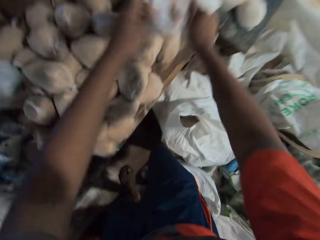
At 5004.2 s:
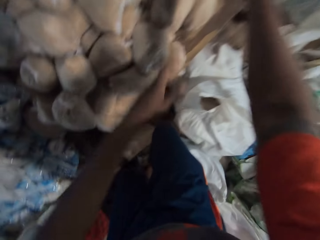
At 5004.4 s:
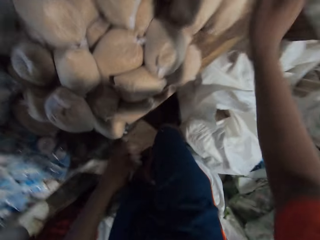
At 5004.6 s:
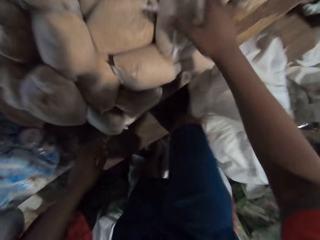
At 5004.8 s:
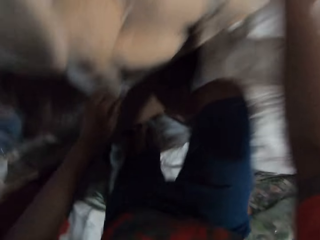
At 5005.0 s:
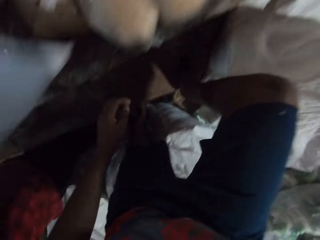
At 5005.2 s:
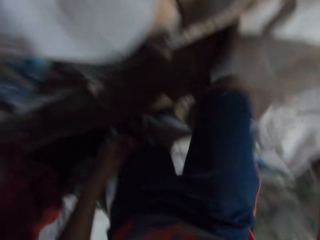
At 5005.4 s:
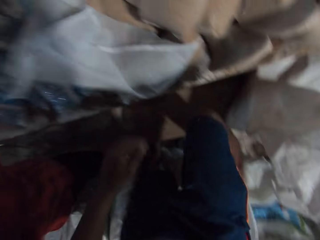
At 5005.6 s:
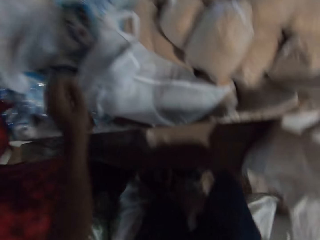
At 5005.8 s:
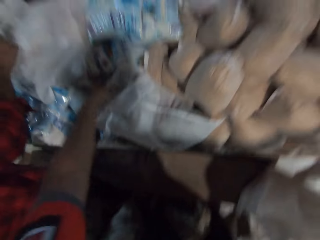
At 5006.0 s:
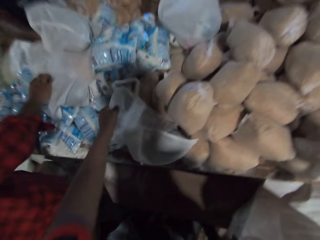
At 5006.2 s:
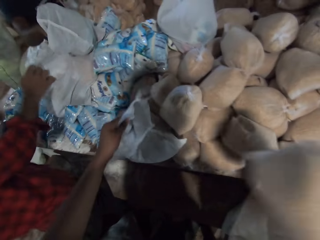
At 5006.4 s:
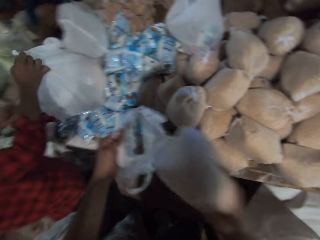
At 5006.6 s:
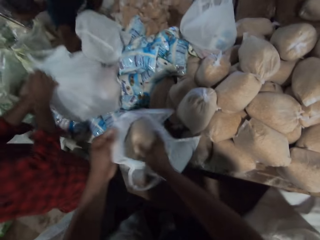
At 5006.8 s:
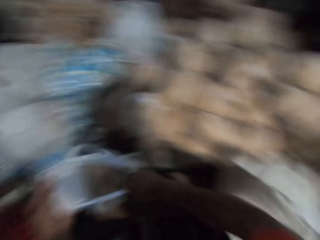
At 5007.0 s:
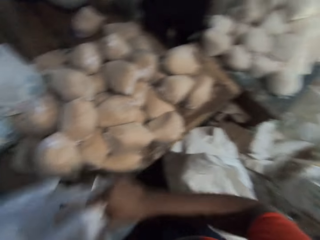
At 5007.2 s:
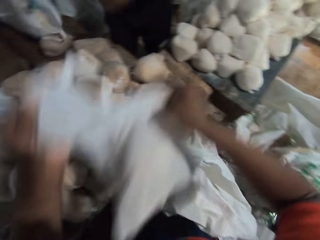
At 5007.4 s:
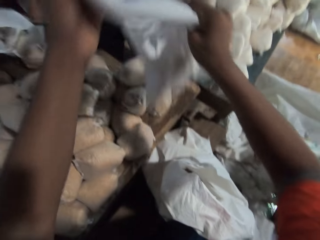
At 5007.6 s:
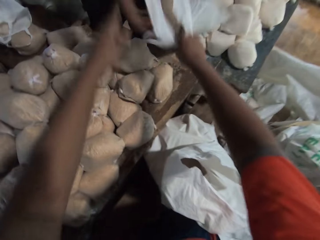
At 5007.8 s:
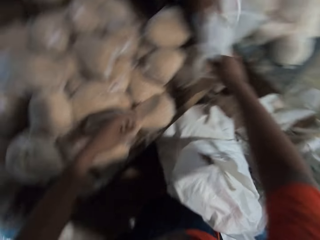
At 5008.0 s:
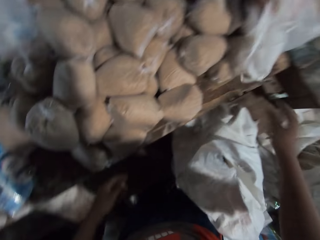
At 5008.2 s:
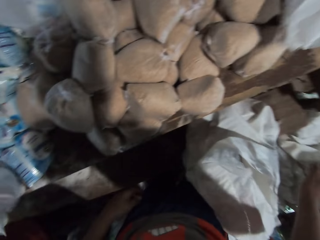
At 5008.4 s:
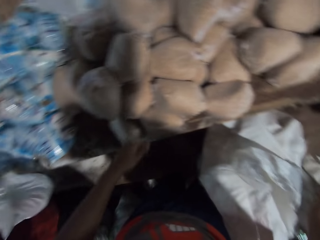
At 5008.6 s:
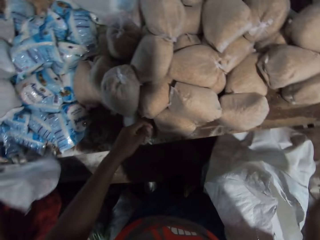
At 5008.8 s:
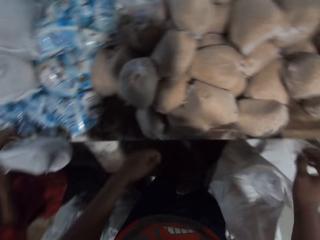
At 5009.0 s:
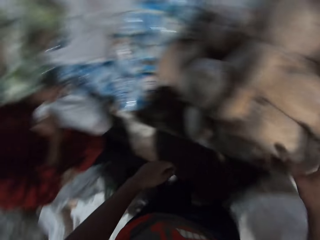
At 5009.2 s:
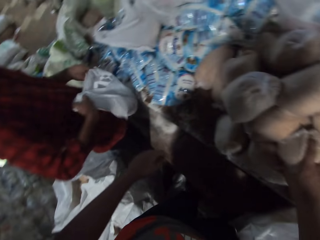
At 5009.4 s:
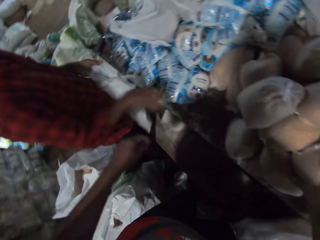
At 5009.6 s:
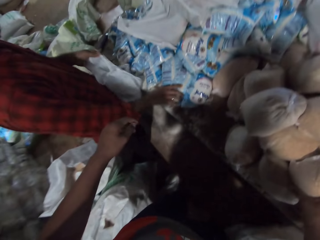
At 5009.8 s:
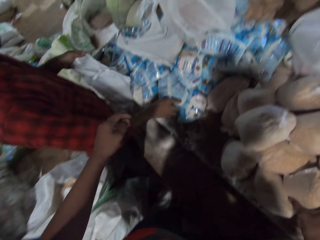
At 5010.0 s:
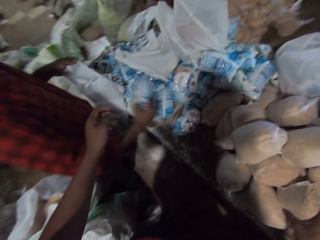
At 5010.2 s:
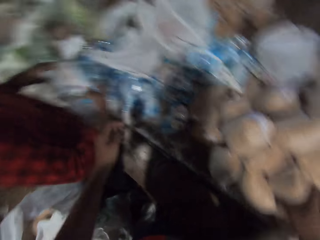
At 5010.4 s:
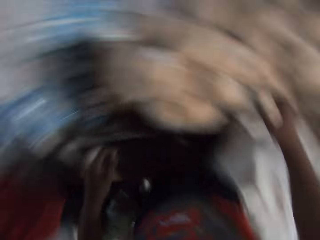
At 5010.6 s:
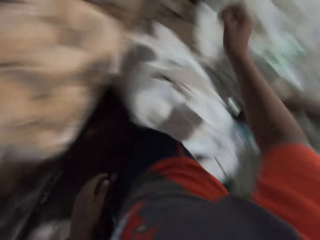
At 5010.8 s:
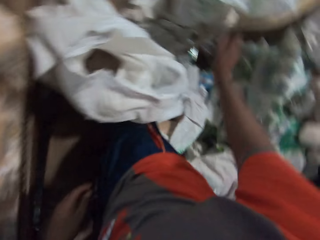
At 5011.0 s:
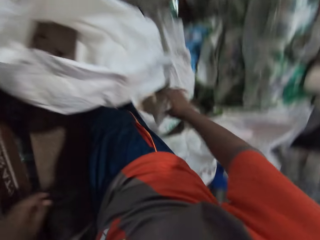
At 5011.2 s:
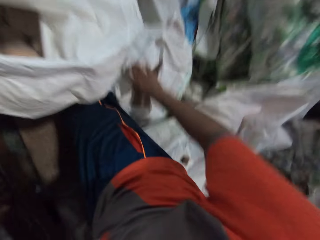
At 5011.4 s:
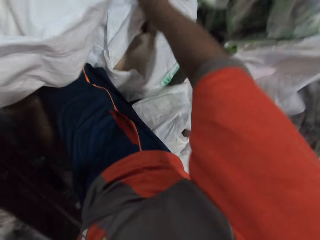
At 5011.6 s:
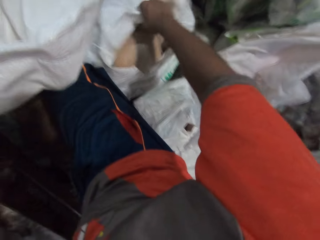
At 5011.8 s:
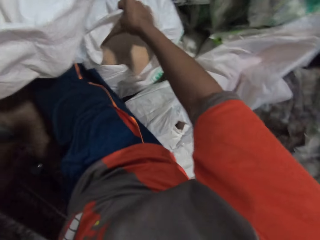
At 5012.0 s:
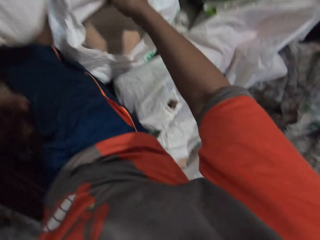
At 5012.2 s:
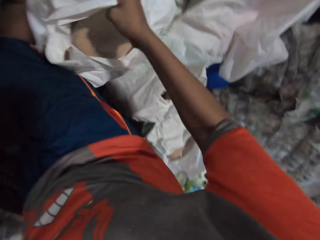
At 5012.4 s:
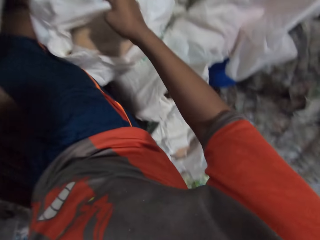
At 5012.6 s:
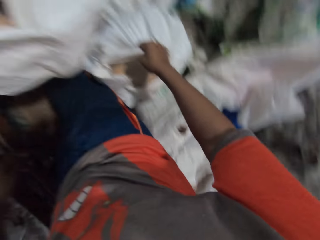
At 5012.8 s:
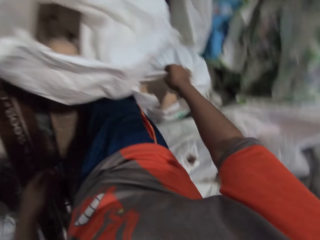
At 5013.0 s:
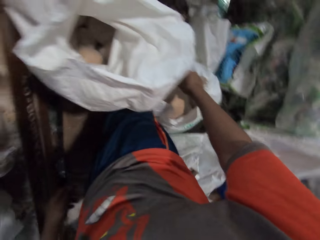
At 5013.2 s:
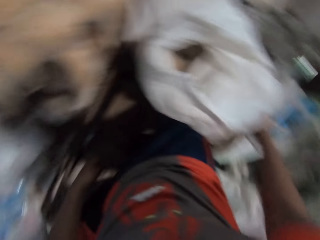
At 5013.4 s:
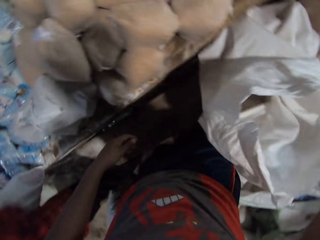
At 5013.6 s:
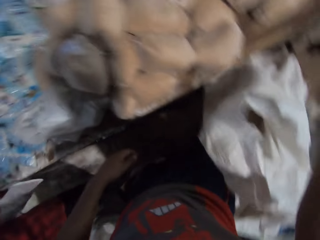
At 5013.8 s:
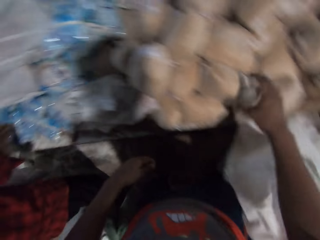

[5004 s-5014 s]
The camera wearer drops the filled plastic bag or paper bag on the table with his right hand. He sits on the sack bag on the ground. A man drops the filled plastic bag in his right hand on the table. The camera wearer puts a pack of broken wheat in his right hand into the filled plastic bag on the table. He picks the filled plastic bag from the table with both hands. He drops the filled plastic bag on the table with his right hand. Another man picks the filled bag from the table with both hands. The first man picks a pack of salt from the table with his right hand. The camera wearer searches around the sack bag. He adjusts the sack on the ground with his right hand.

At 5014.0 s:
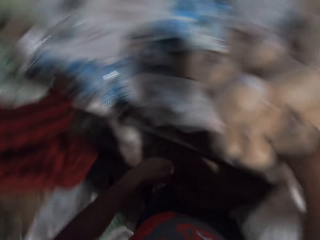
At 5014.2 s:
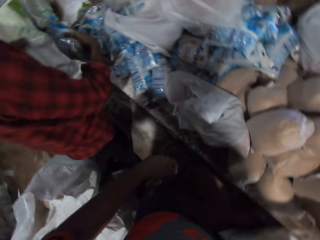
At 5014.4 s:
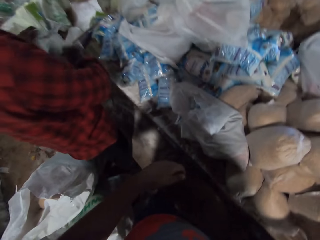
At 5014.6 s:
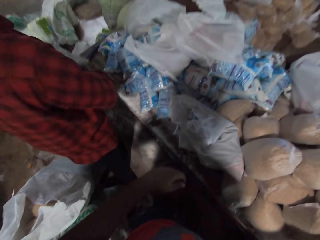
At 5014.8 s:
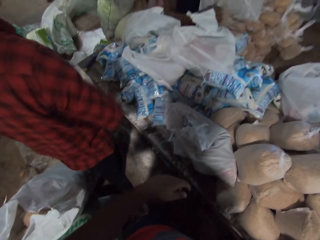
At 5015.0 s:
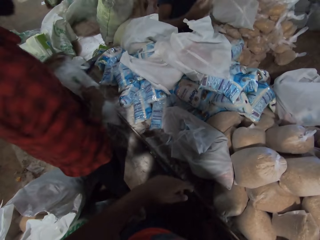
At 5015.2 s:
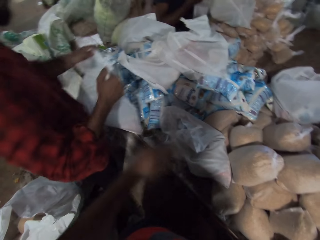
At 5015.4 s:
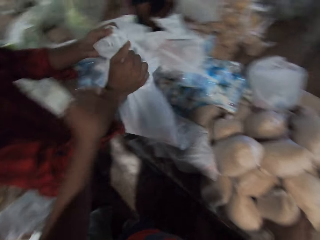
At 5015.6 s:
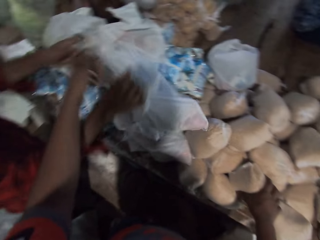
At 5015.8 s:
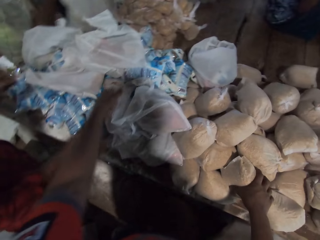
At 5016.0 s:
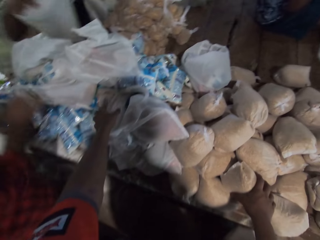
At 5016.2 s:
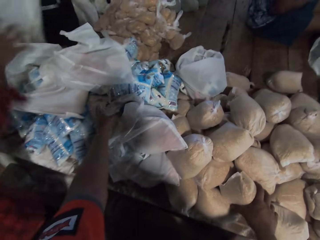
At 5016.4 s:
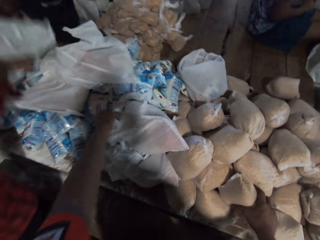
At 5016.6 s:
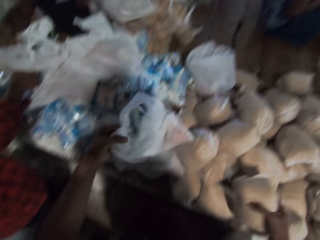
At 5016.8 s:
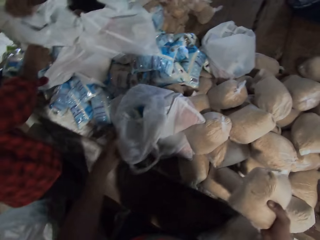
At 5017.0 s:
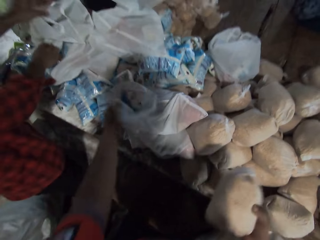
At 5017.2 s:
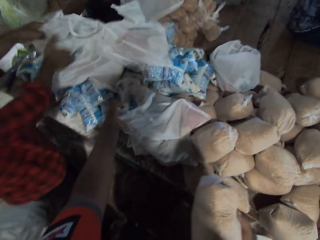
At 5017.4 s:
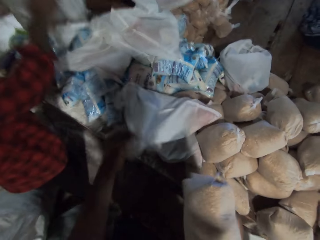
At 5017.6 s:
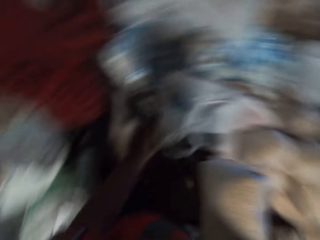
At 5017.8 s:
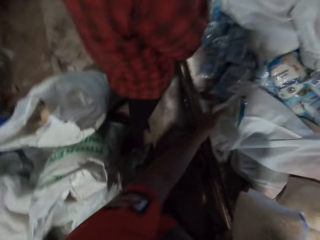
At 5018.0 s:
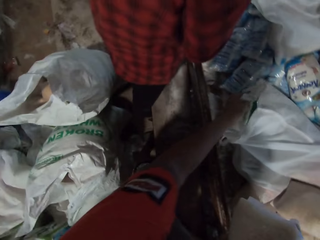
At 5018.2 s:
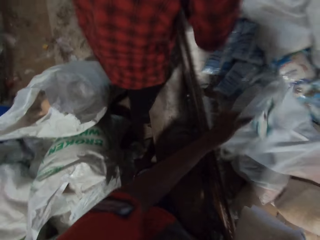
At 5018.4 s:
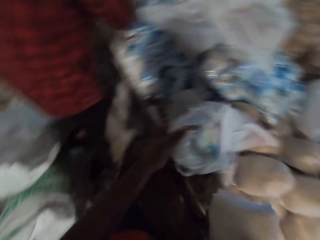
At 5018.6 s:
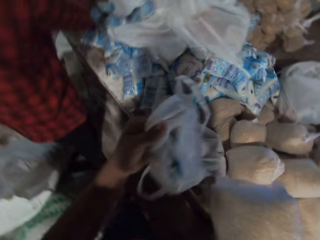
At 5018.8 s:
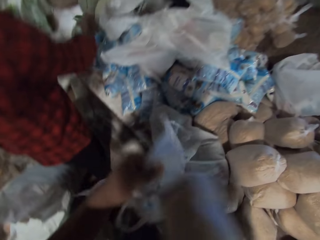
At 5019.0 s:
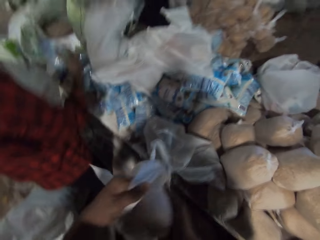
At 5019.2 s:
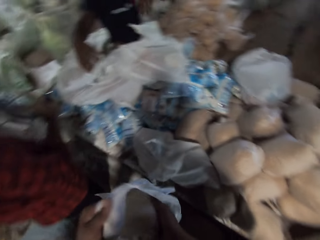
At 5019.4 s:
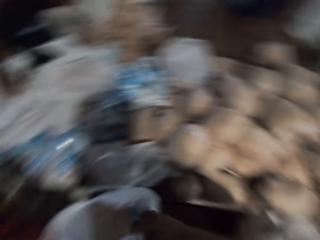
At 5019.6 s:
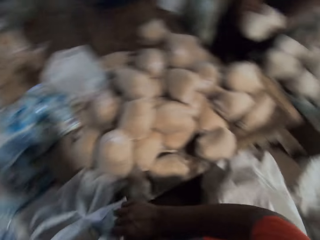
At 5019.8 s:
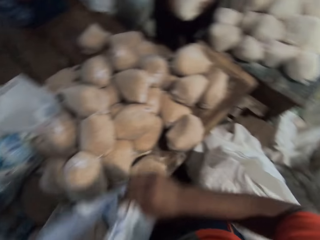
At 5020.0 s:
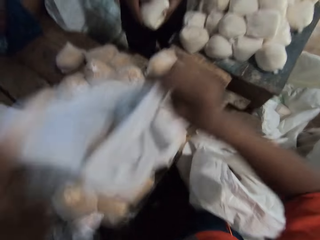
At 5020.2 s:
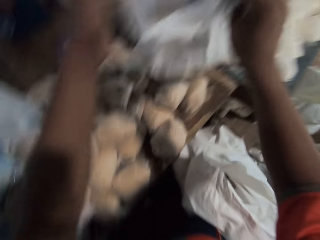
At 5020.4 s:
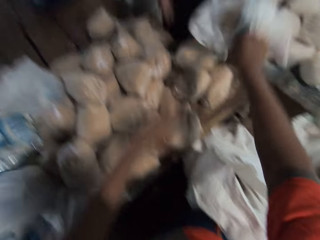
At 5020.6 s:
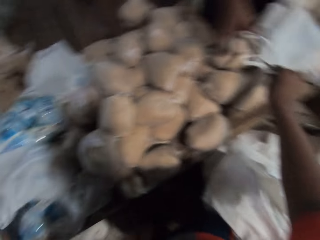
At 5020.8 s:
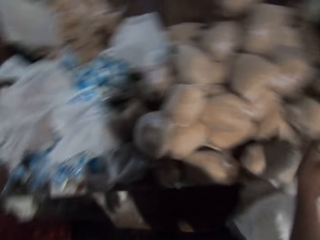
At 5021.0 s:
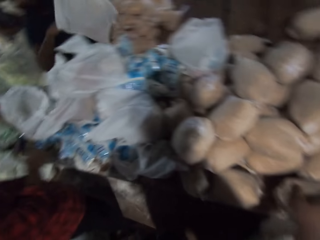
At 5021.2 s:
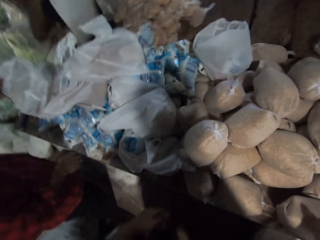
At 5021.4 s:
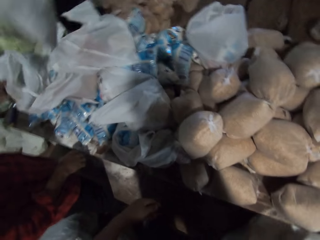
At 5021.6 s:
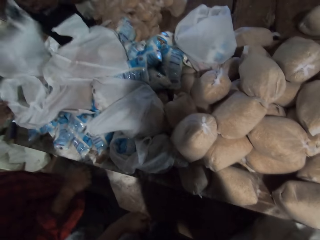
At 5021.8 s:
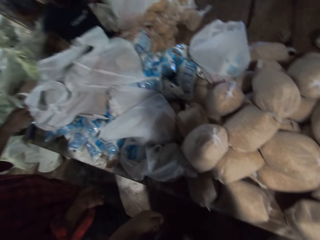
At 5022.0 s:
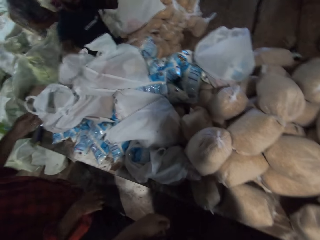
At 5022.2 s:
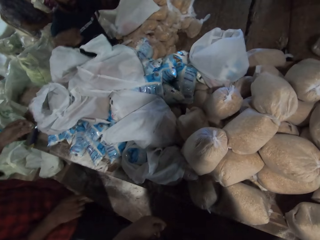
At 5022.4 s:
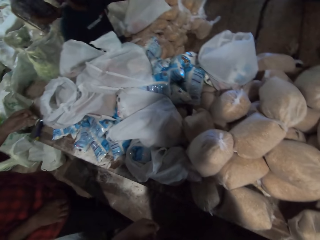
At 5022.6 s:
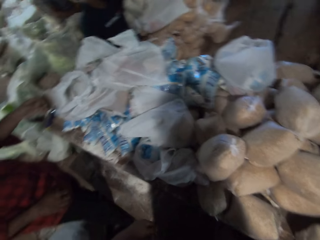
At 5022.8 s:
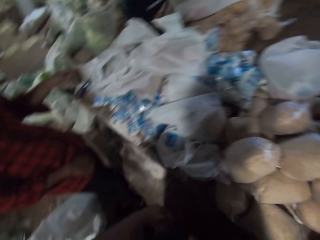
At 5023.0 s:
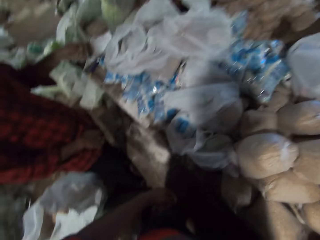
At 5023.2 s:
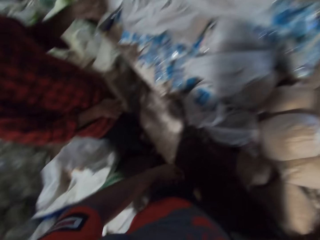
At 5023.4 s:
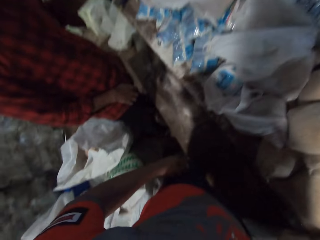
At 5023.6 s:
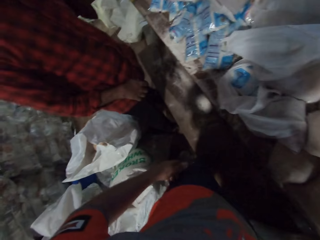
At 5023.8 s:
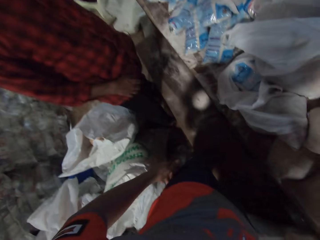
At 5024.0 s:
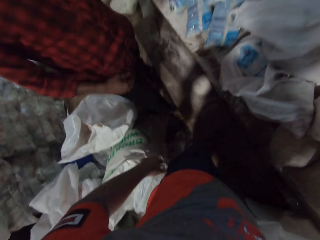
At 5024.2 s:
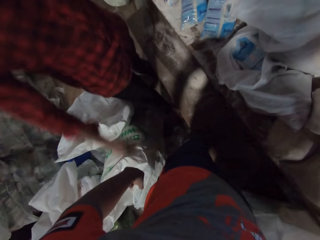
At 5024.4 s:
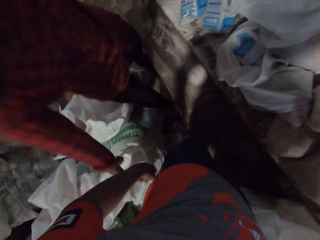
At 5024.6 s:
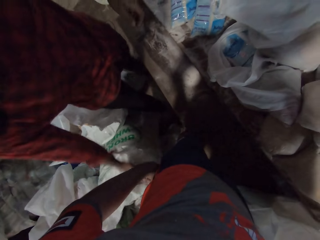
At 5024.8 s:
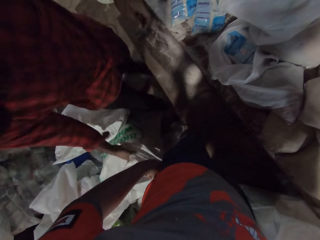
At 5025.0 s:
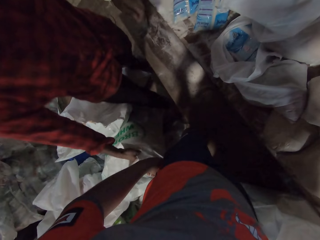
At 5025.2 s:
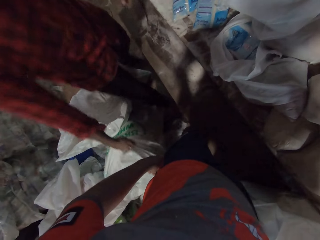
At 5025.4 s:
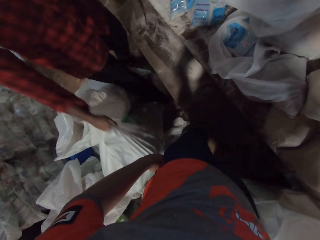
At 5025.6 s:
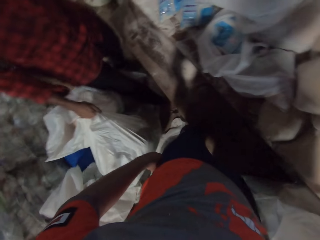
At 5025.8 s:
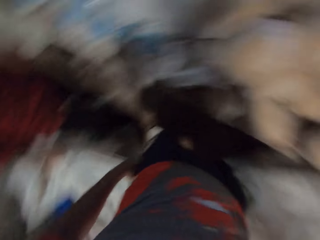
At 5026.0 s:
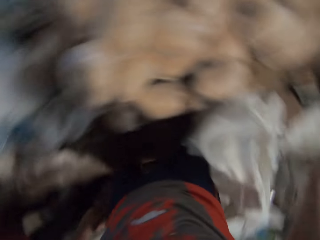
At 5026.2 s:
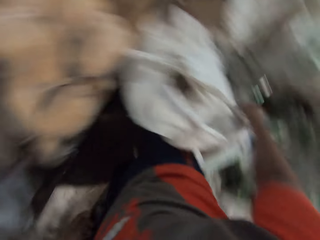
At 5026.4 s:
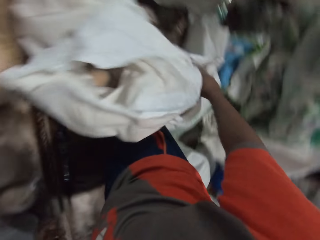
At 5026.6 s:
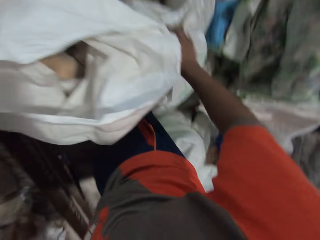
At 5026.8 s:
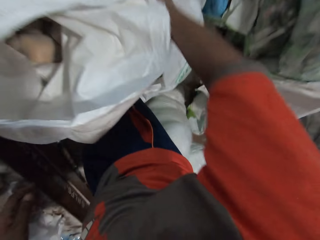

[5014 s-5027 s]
A man picks a pack of salt from the table with his right hand. Another man puts the pack of salt in his right hand into a filled plastic bag in his left hand. The second man picks a pack of cereal from the table with his right hand and puts the pack of cereal in his right hand into the filled plastic bag on the table. The first man drops the filled plastic bag on the table with his right hand. The second man drops the filled plastic bag on the table with his right hand. The camera wearer picks a pack of broken wheat from the table with his right hand. The first man picks the filled plastic bag from the table with both hands. The camera wearer converses with the first man. He picks the filled plastic bag or paper bag from the table with his left hand. The first man picks the pack of salt from the table with his right hand. The second man drops the filled plastic bag on the table with his right hand. The camera wearer puts the pack of broken wheat in his right hand into the filled plastic bag in his left hand. A third man holds a pack of oatmeal in his left hand. The camera wearer drops the filled plastic bag on the table with his right hand. The second man drops the filled plastic bag on the table with his right hand. The camera wearer looks around the place. The first man adjusts a bag of salt on the ground with his right hand.
